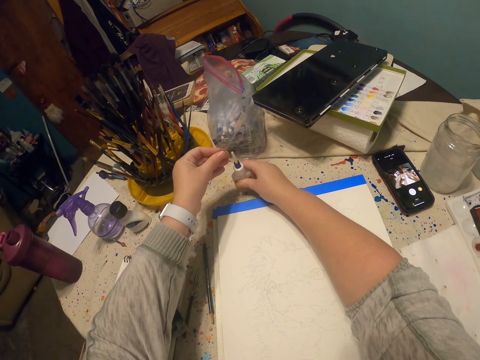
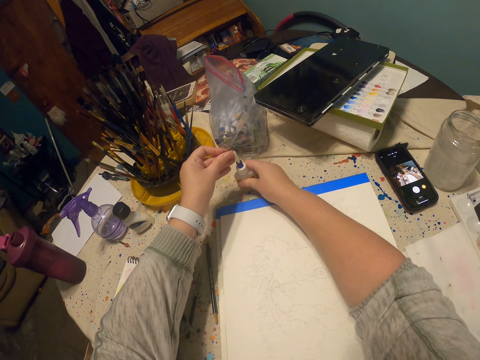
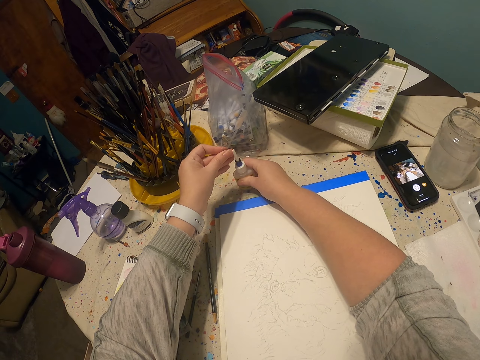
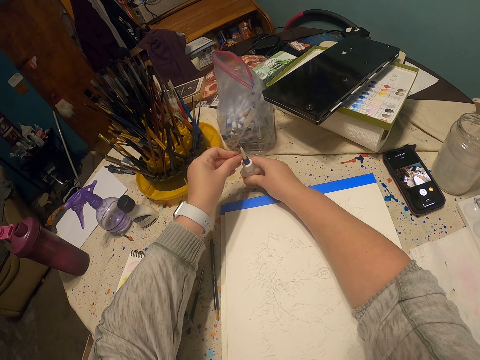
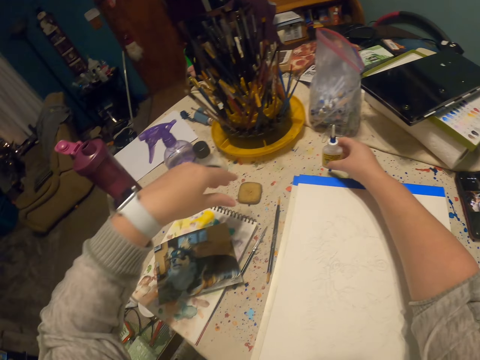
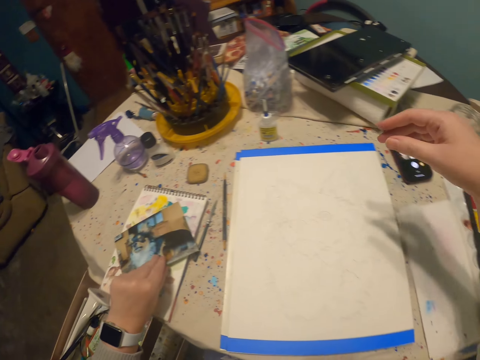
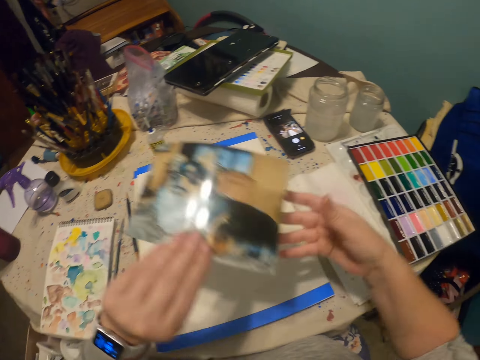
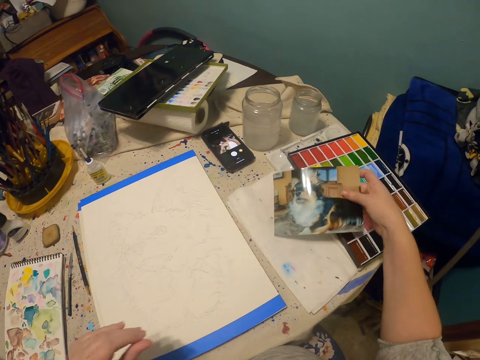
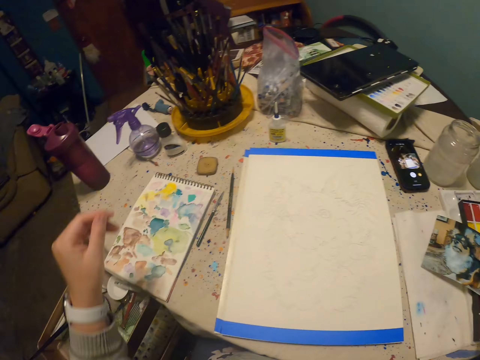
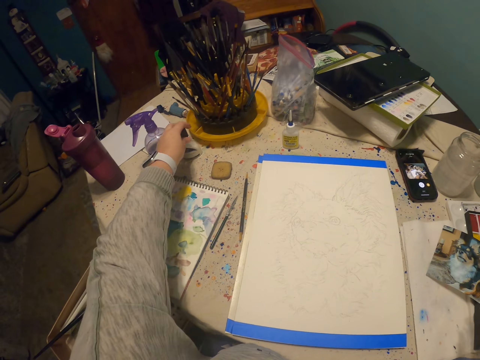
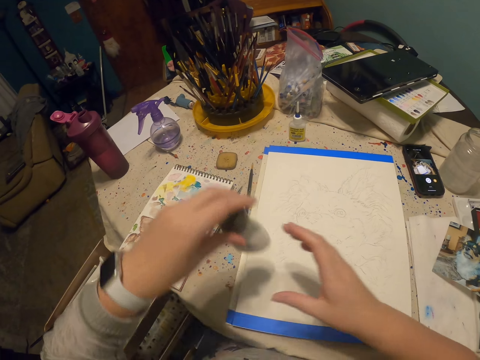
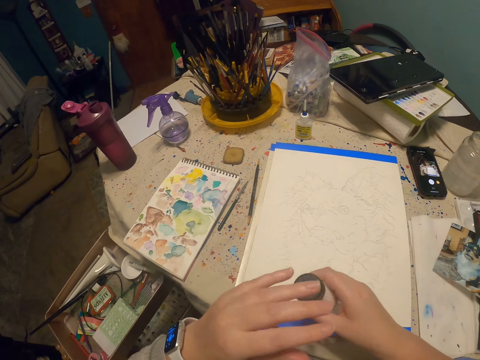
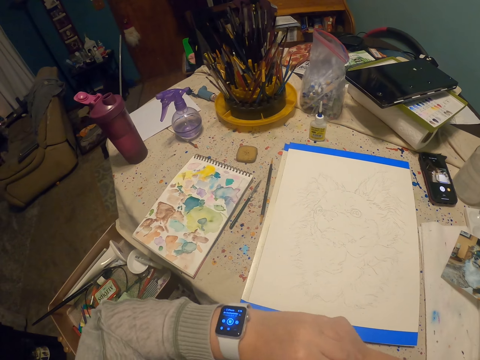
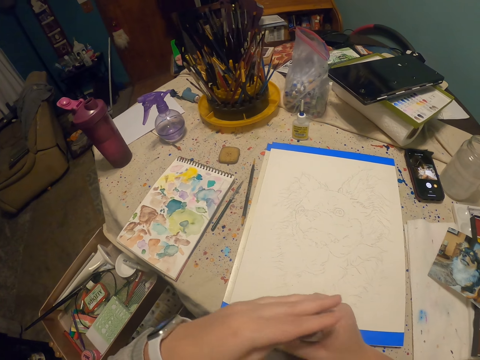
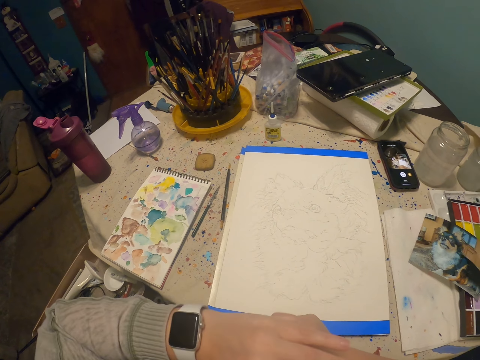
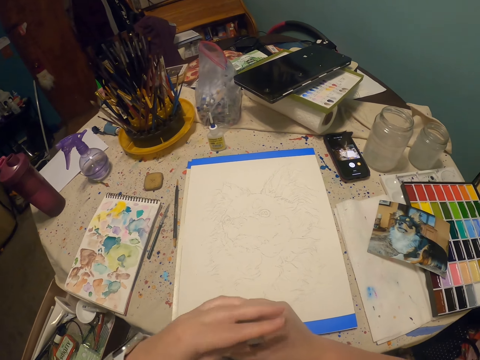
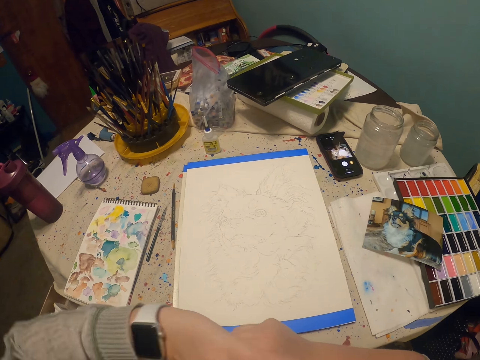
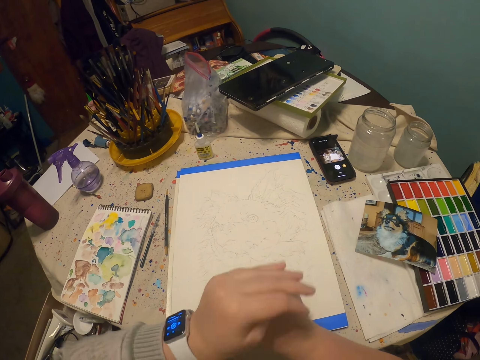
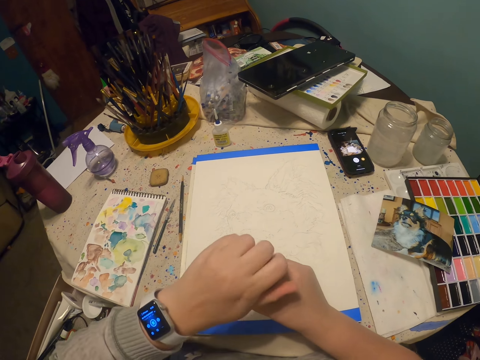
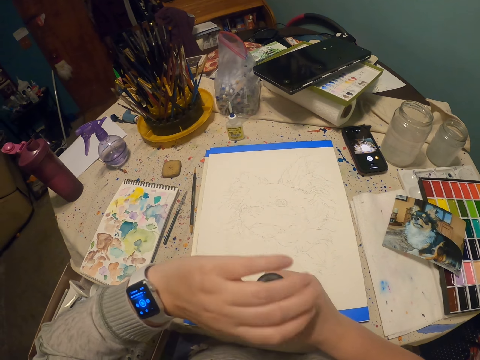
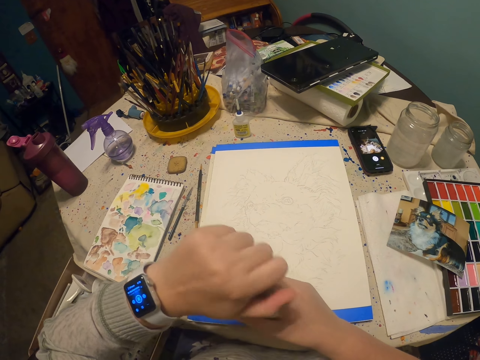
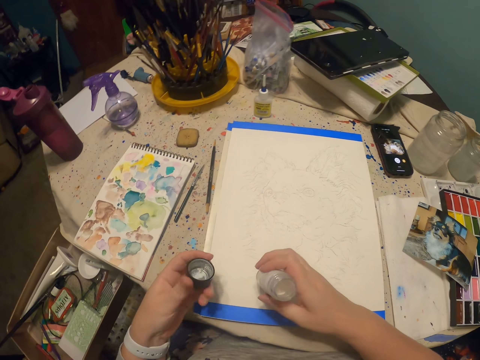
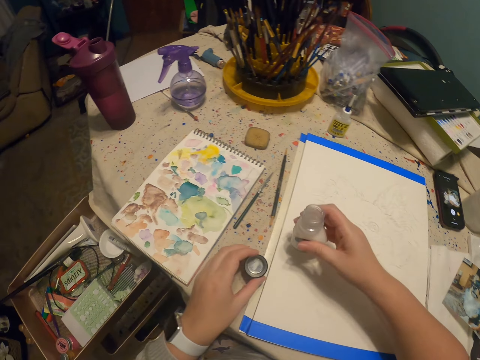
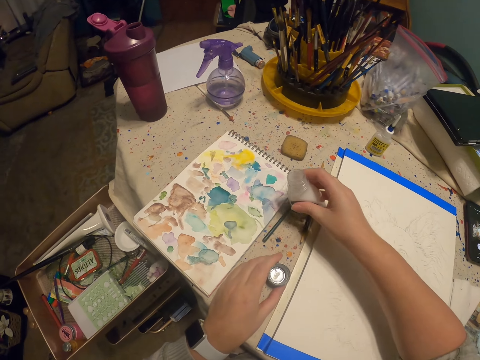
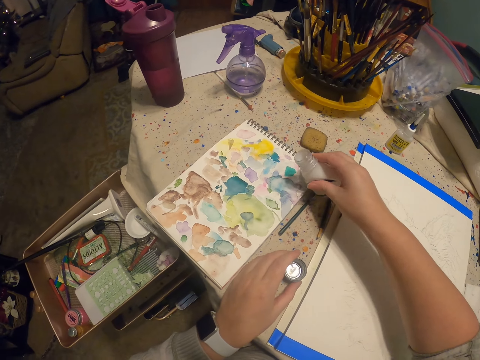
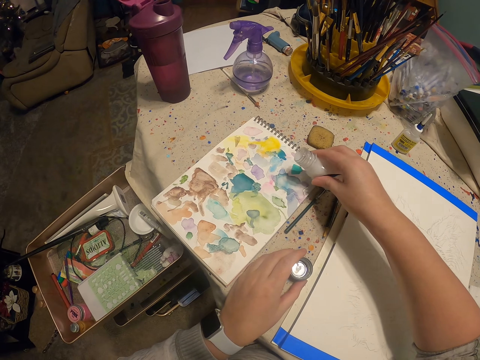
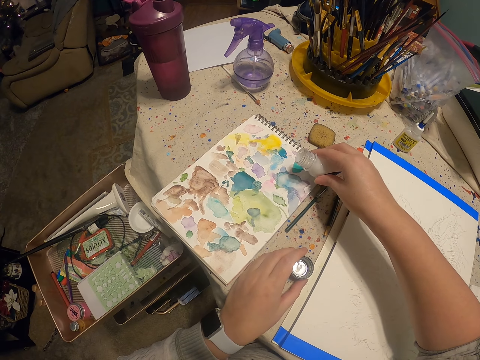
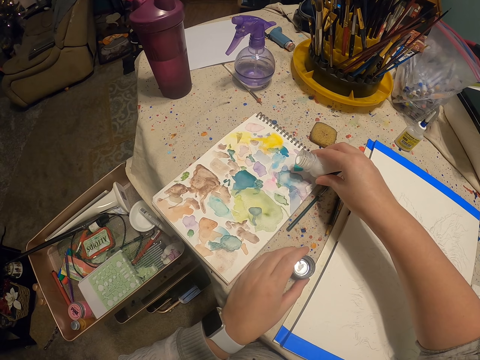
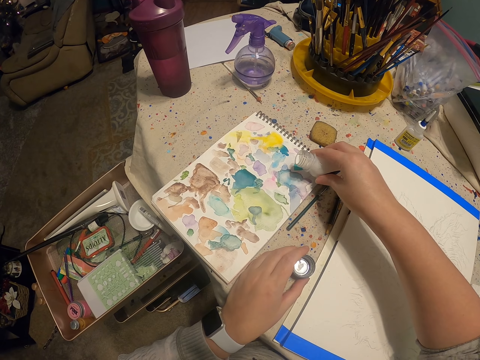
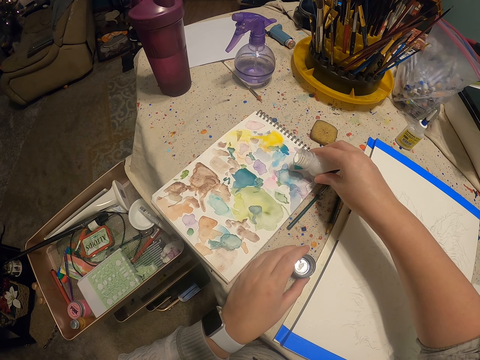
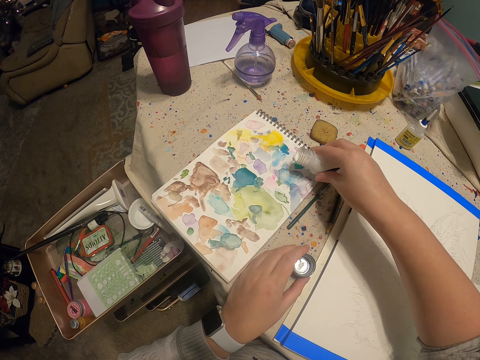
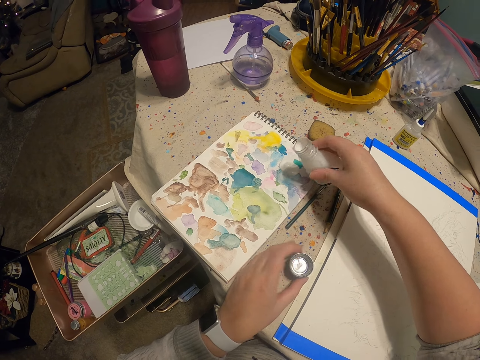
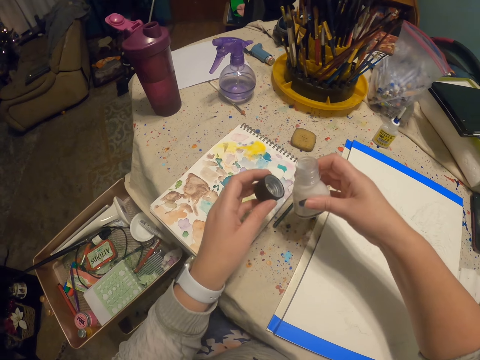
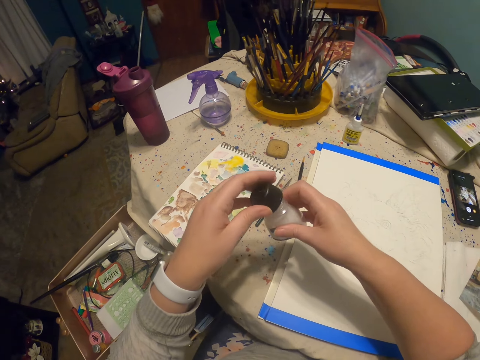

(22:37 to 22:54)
The camera wearer closes a bottle with a needle. They put a pin in a paint bottle lid. They pick up a picture of a dog. They switch the picture to the other hand. They put down the picture of a dog. They pick up a paint bottle. They switch the paint bottle to the other hand. They open the paint bottle lid. They put down the lid. They pour paint on a book.

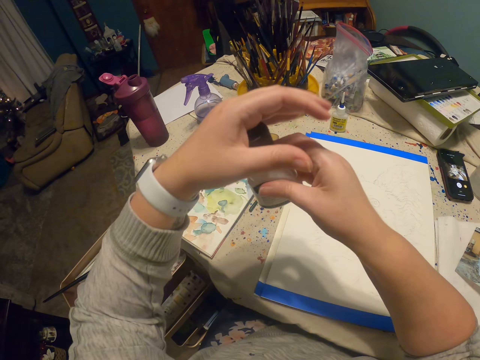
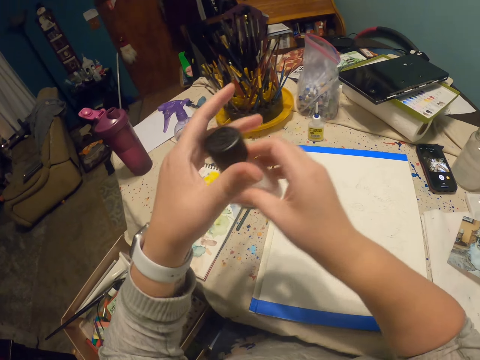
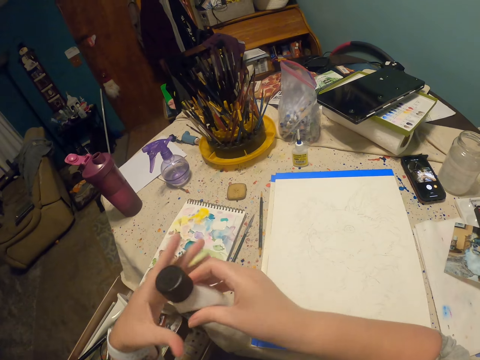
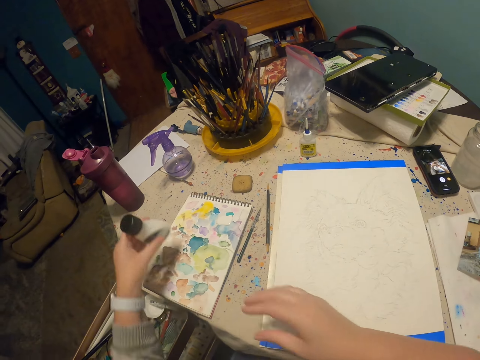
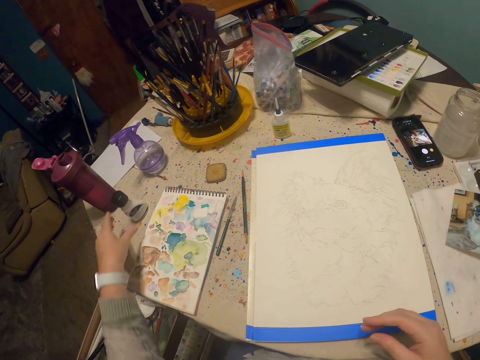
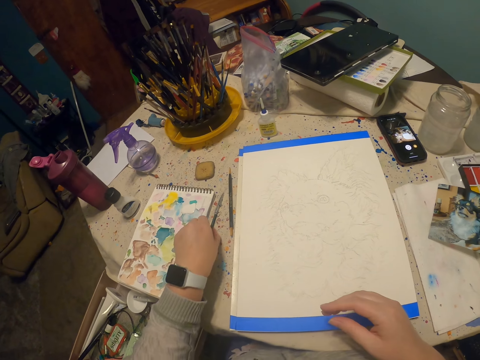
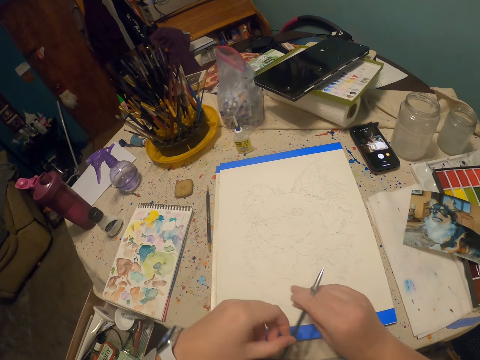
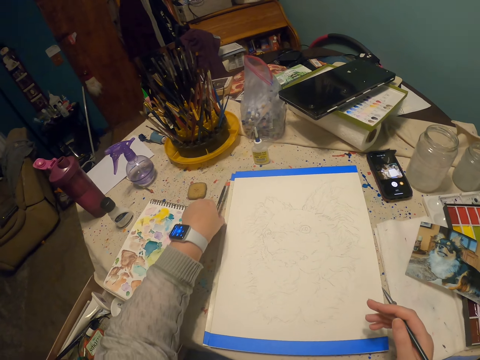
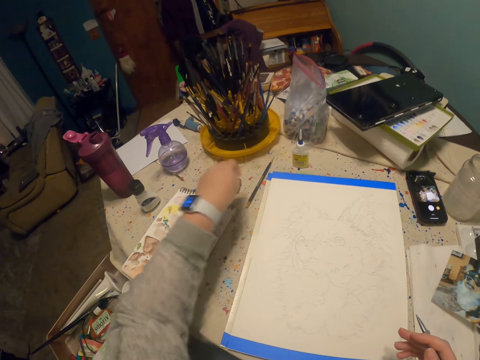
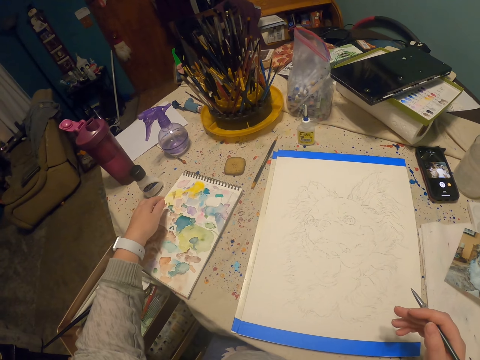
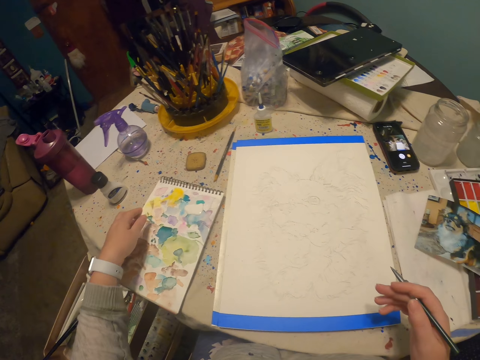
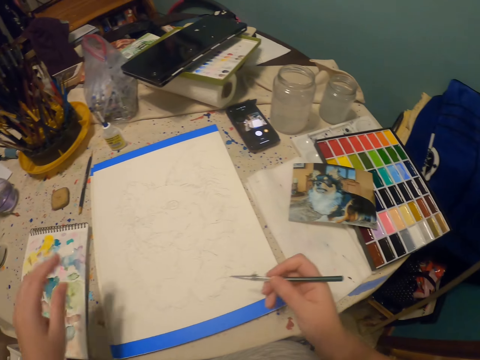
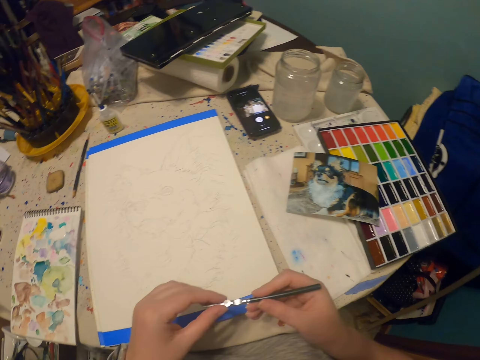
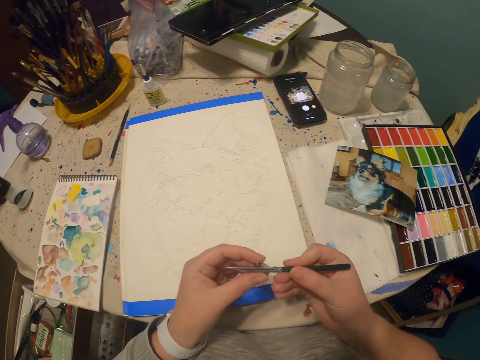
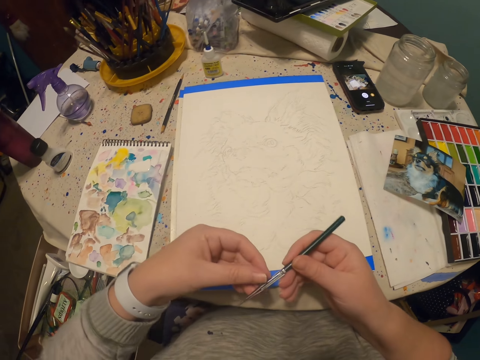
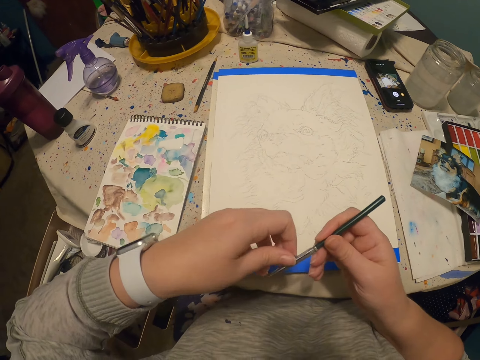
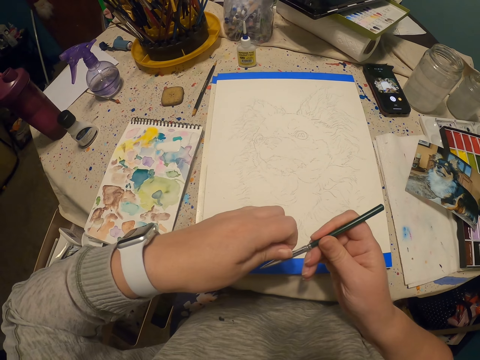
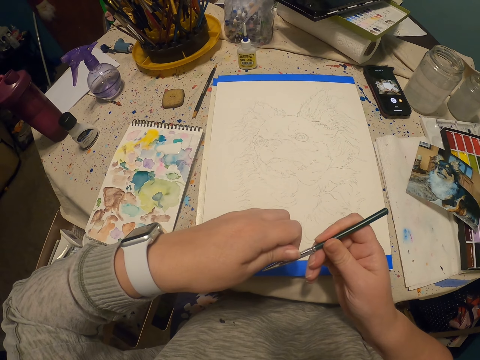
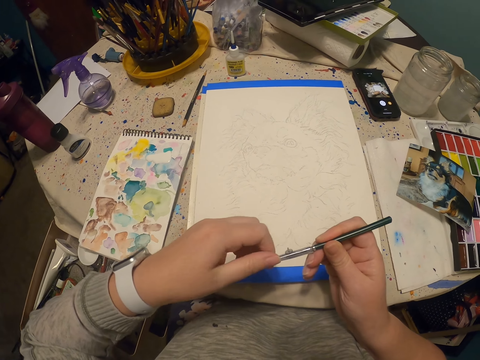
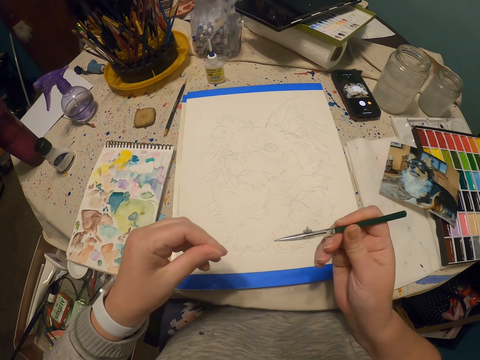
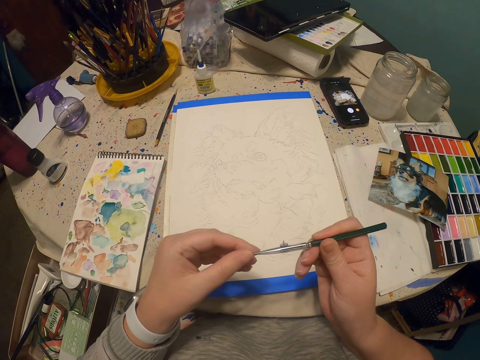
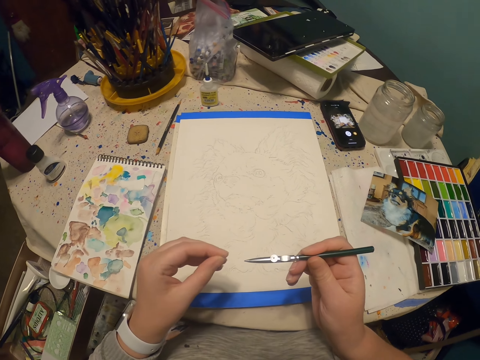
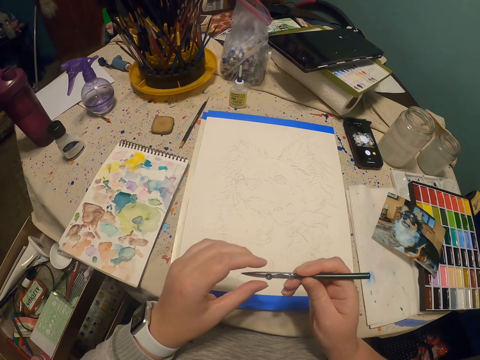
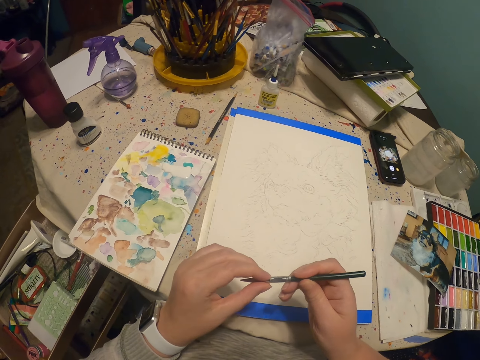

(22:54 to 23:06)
The camera wearer closes a paint bottle with a lid. They put down the paint bottle. They pick up a paint pen and switch the paint pen to the other hand. They move a pencil away on a table. They move a paint book on the table. They hold the paint book. They open an ink paint. They move part of the paint pen with a hand.
